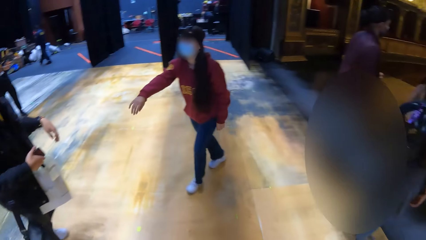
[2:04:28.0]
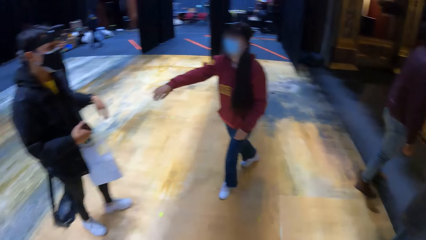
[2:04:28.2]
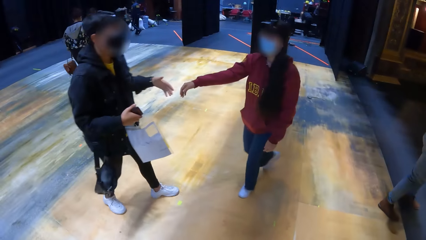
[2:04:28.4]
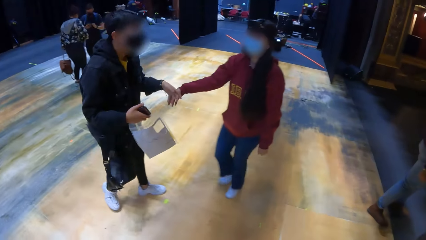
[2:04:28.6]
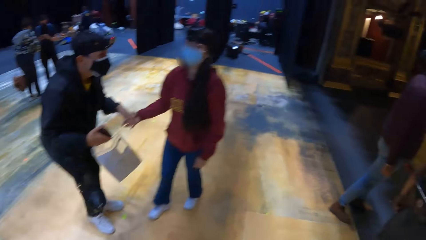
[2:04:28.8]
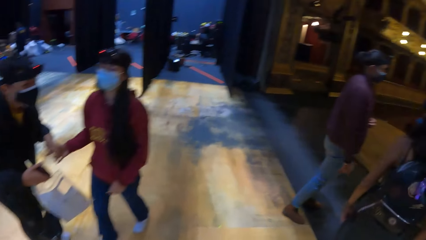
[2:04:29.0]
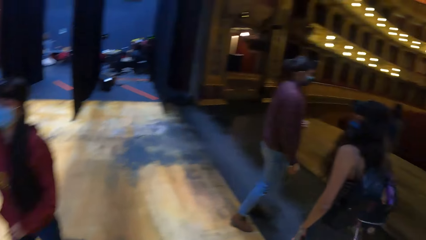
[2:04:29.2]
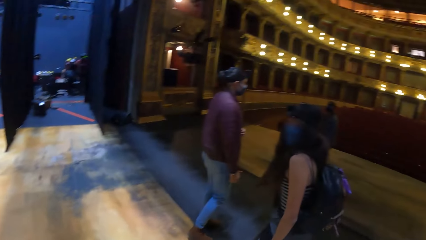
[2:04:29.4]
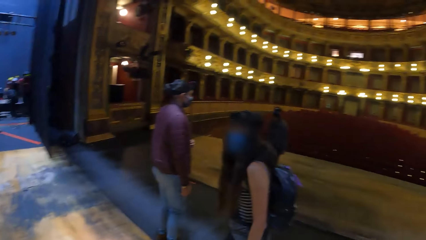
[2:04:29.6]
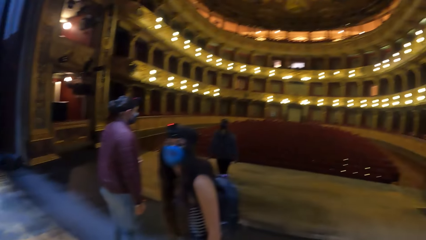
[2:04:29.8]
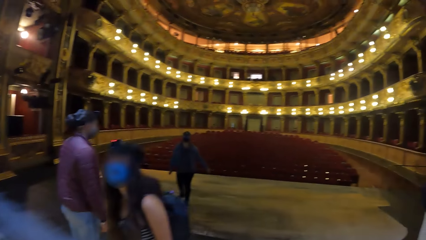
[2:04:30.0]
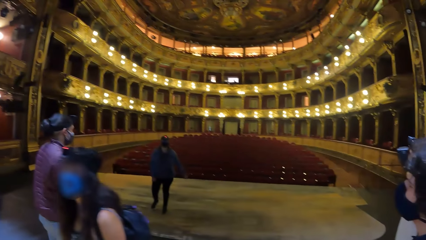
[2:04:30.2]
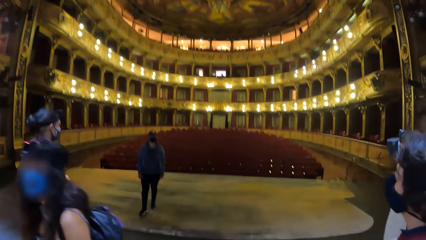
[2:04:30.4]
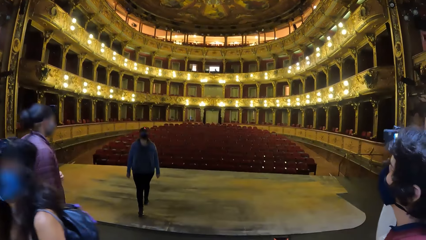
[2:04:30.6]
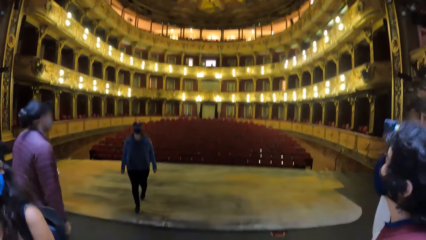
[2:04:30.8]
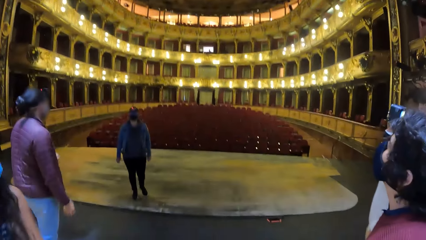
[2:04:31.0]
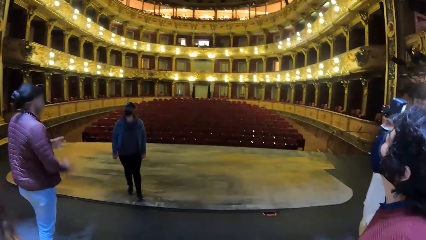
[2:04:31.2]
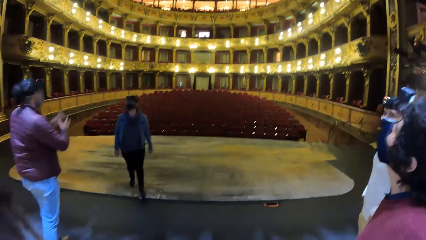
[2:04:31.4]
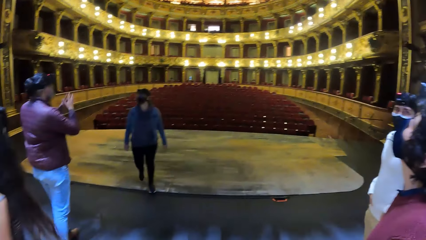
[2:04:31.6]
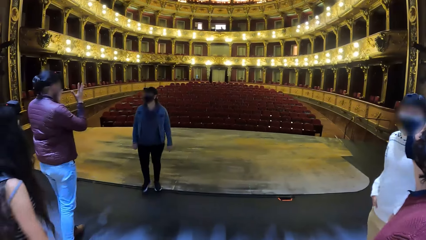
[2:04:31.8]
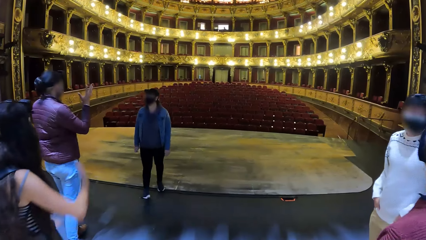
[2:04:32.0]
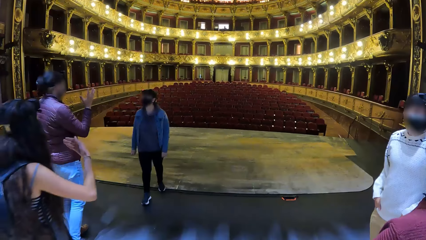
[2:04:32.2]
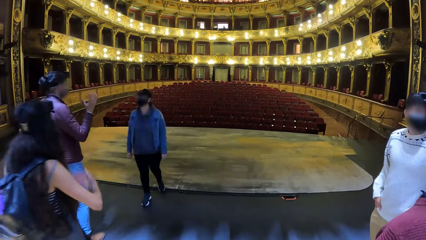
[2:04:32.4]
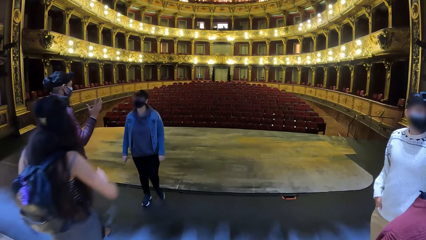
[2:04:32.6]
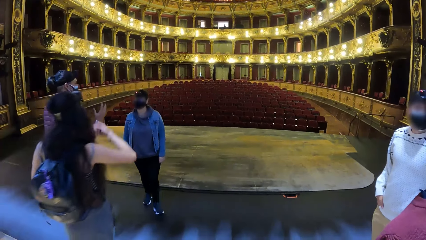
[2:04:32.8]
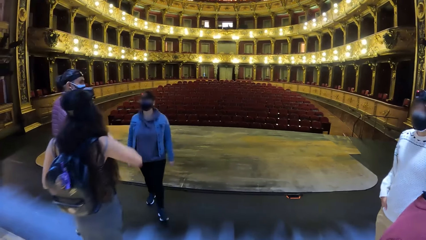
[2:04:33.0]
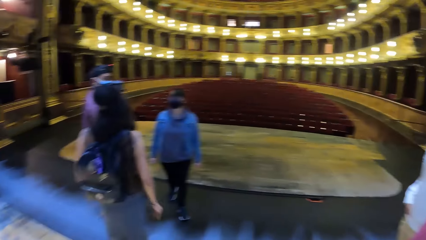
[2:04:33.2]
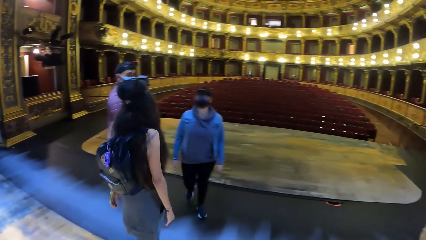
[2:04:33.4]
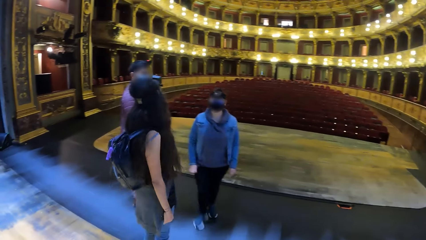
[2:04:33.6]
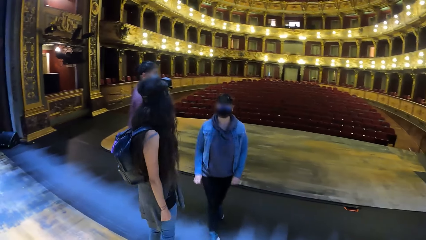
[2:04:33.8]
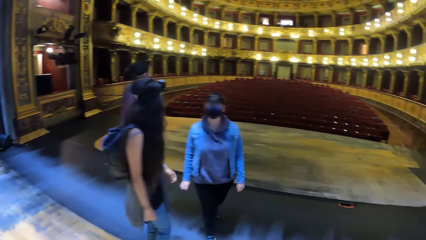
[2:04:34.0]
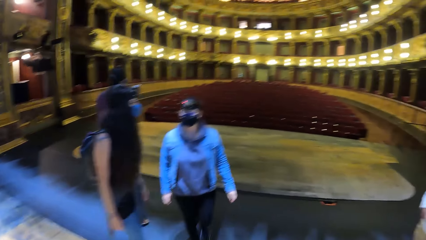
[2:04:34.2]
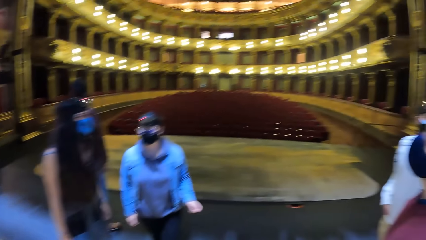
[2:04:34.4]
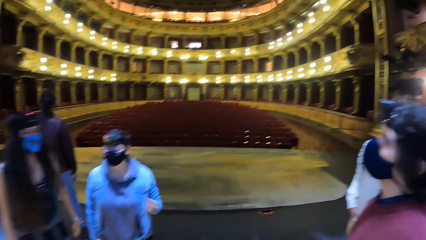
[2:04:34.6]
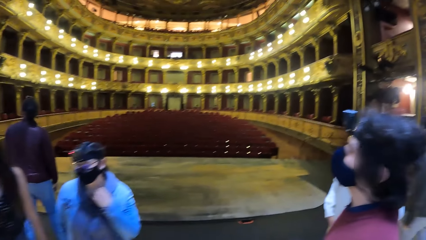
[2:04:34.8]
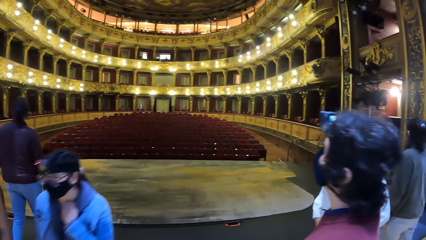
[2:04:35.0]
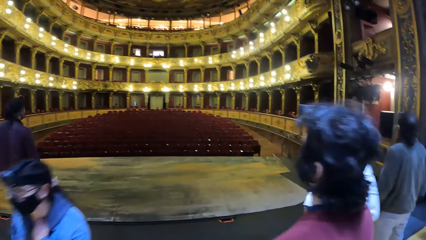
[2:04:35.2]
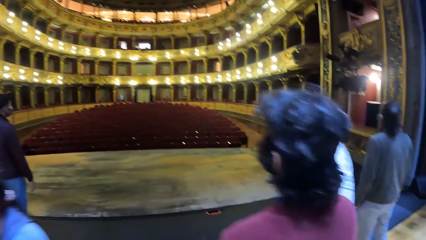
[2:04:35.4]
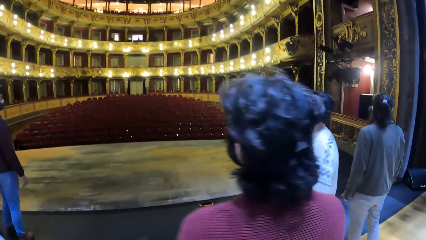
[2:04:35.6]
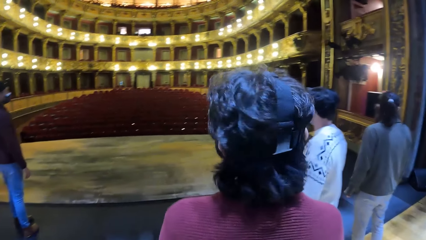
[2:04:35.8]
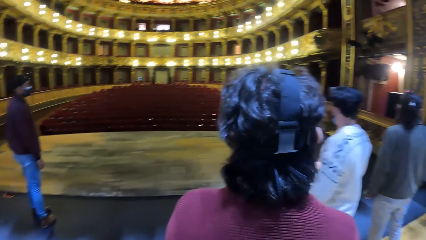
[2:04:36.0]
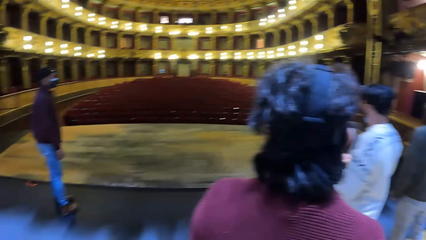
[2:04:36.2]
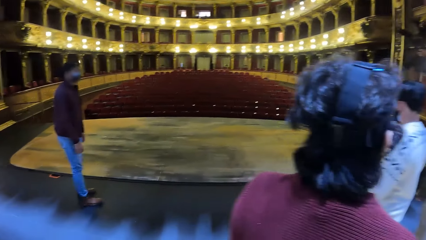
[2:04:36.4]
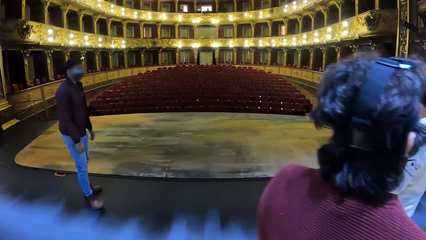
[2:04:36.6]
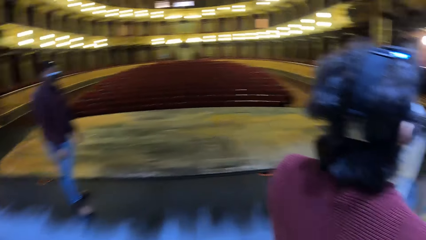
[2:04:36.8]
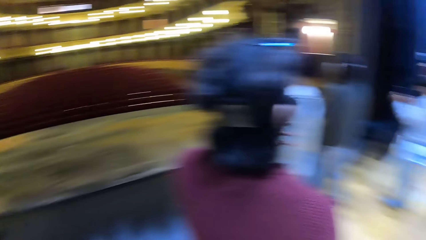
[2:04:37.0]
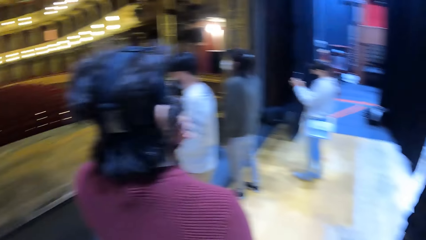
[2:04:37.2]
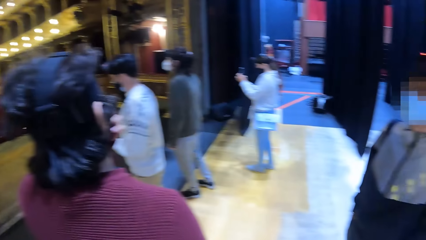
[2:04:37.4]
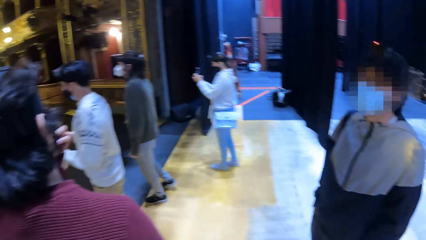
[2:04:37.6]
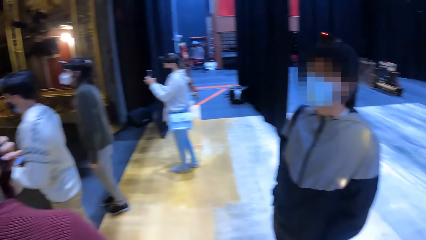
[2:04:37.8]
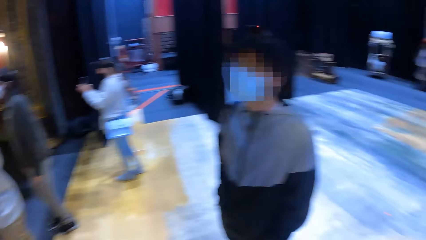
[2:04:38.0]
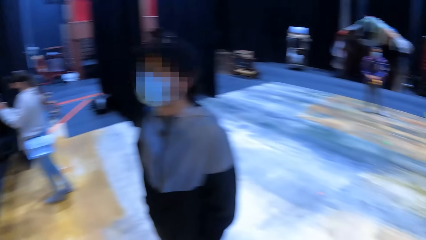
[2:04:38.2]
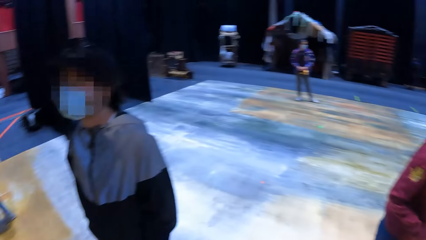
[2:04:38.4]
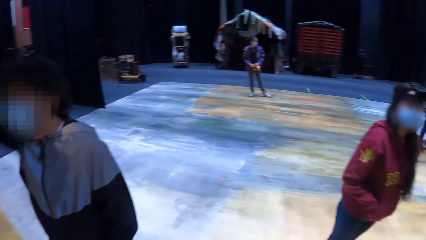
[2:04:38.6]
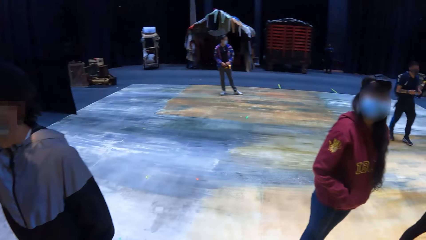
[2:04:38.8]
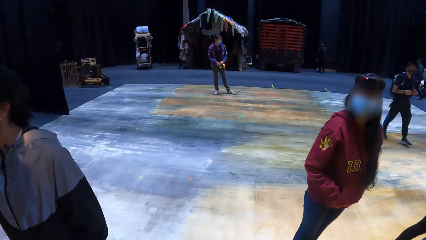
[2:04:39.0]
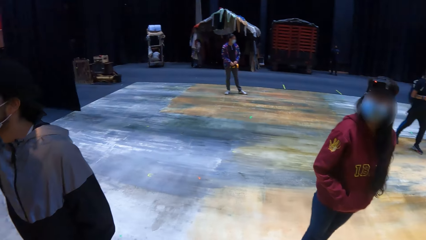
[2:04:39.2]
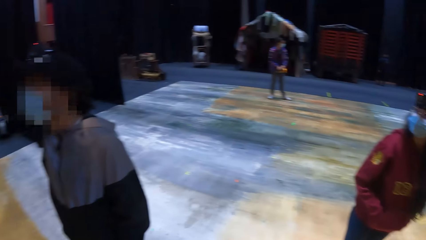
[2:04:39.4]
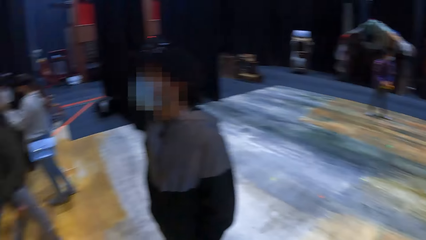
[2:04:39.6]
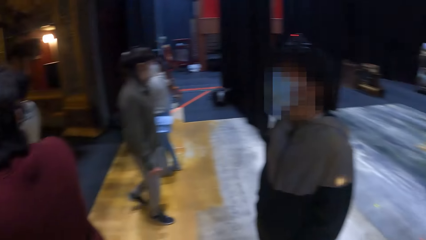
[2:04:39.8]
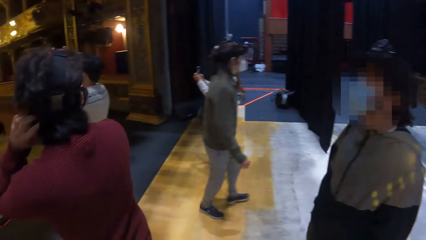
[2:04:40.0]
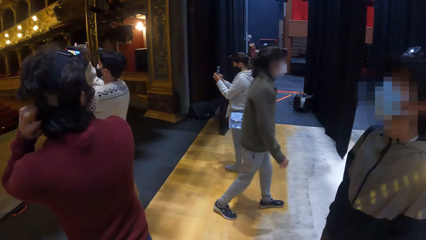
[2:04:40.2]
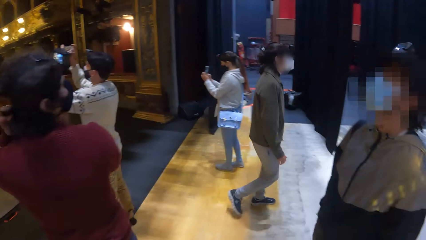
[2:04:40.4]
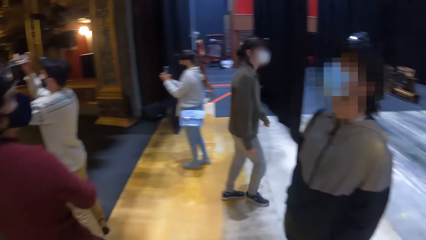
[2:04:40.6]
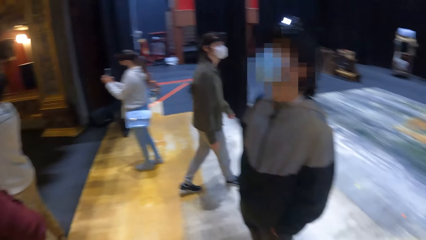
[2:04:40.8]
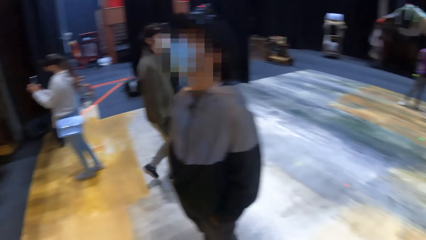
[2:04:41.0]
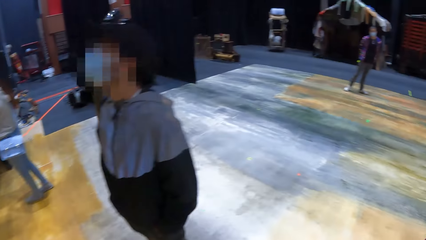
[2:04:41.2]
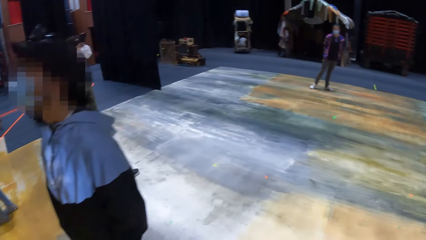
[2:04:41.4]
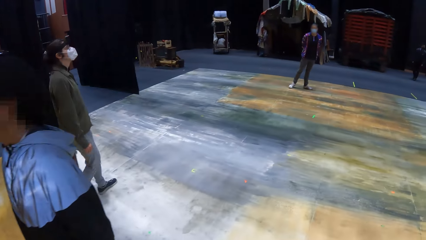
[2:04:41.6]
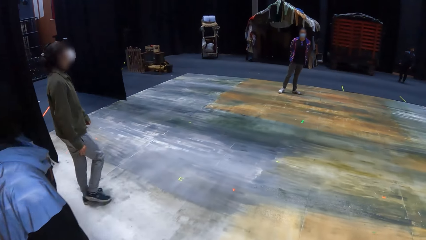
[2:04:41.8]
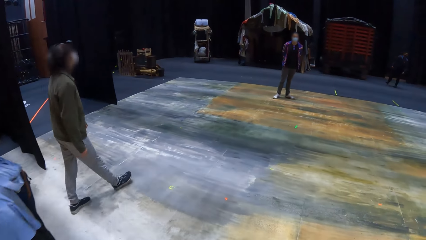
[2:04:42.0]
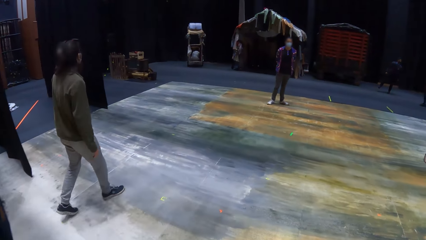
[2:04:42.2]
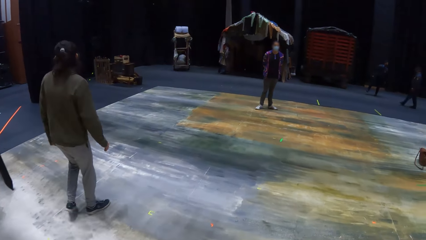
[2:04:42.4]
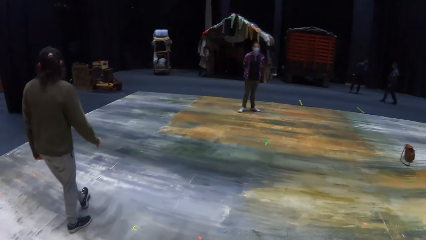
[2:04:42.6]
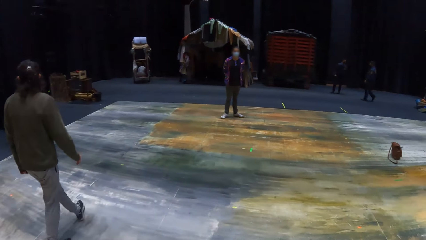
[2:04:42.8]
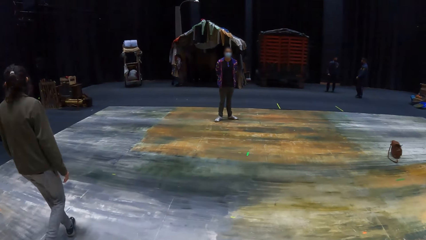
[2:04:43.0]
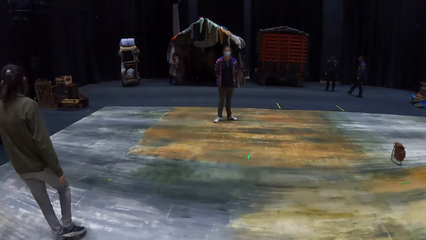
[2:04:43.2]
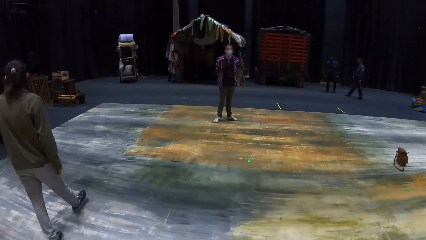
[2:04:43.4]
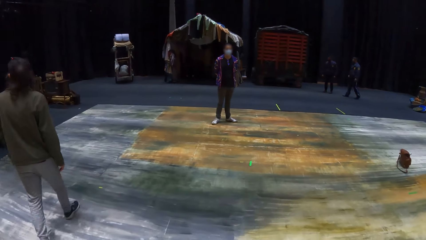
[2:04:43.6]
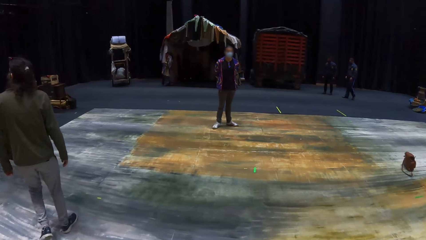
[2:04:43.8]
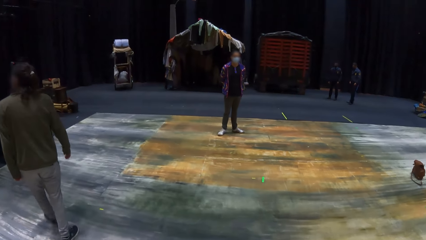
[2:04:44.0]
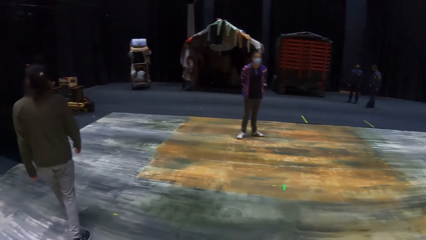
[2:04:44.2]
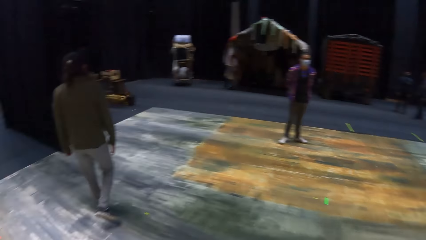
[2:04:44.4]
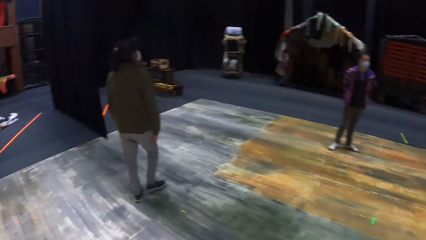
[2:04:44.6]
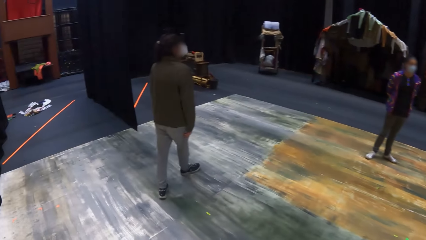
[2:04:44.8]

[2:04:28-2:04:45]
The camera wearer looks around. A man holds a woman's right hand with his left hand. Another man walks around the theatre. The camera wearer walks around the theatre. Another woman stands in the theatre.
